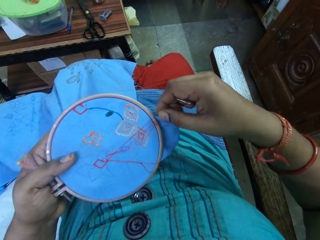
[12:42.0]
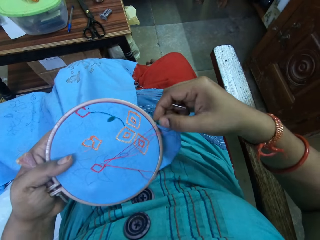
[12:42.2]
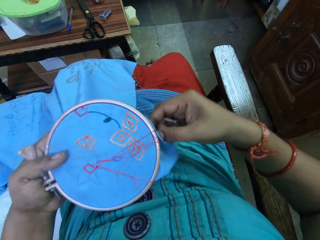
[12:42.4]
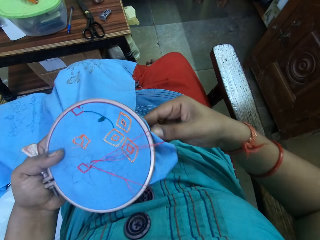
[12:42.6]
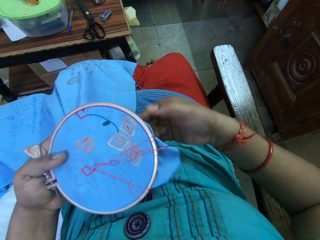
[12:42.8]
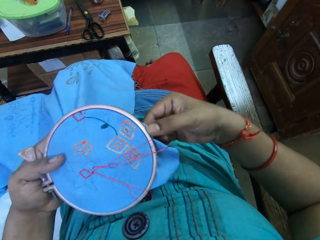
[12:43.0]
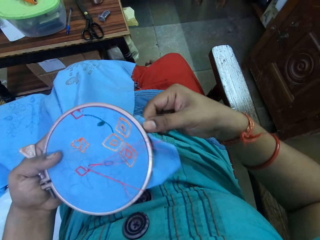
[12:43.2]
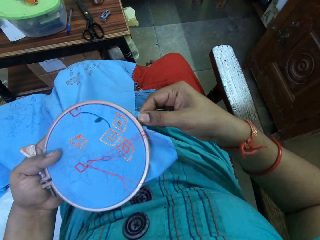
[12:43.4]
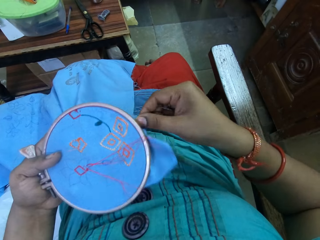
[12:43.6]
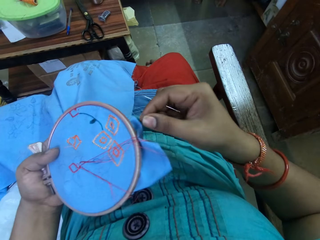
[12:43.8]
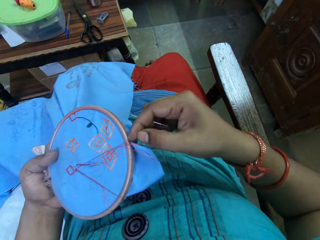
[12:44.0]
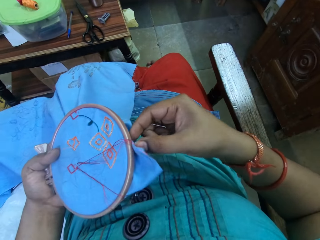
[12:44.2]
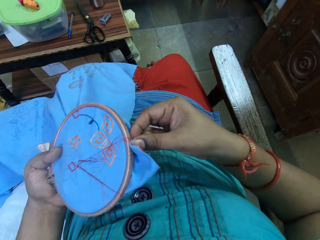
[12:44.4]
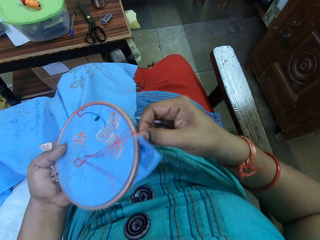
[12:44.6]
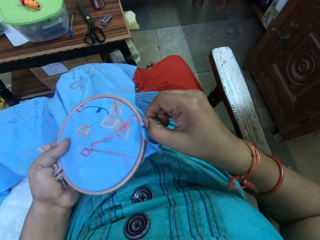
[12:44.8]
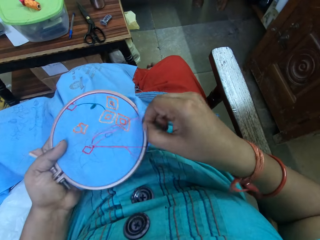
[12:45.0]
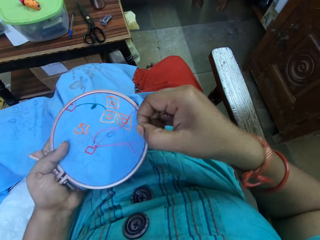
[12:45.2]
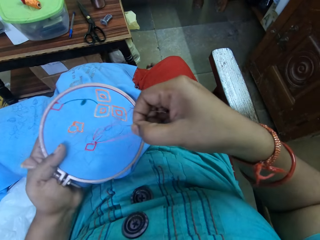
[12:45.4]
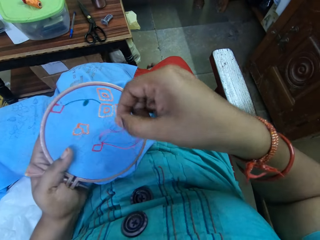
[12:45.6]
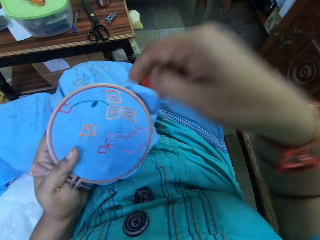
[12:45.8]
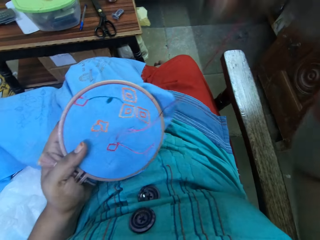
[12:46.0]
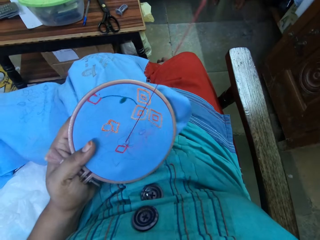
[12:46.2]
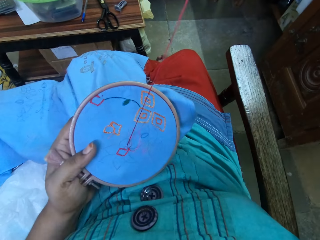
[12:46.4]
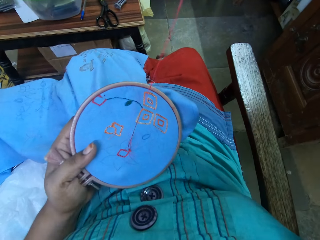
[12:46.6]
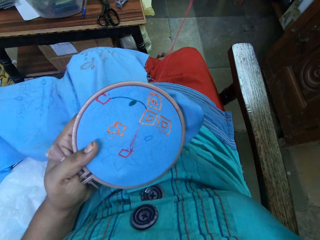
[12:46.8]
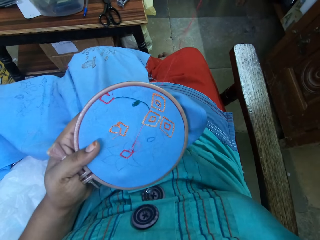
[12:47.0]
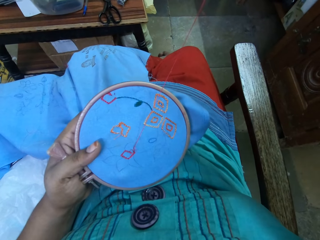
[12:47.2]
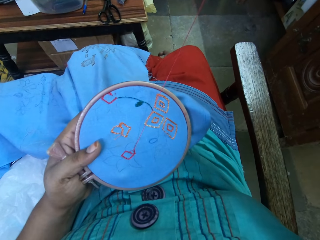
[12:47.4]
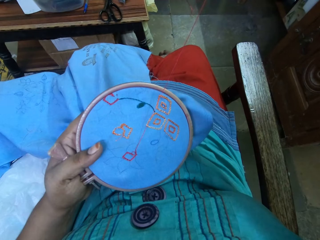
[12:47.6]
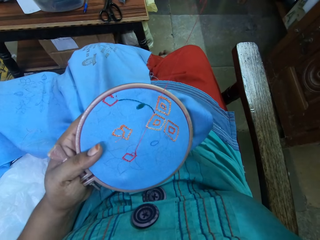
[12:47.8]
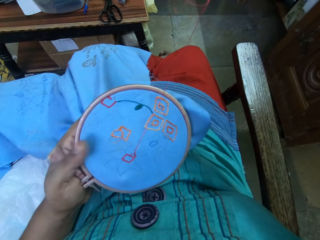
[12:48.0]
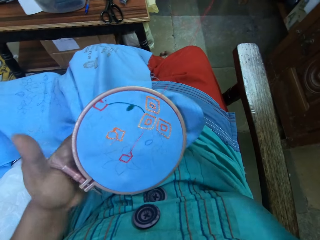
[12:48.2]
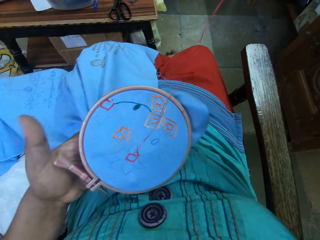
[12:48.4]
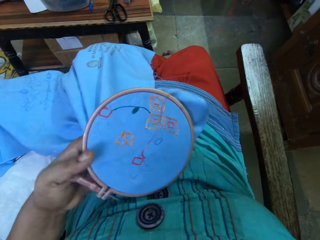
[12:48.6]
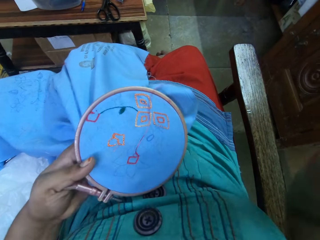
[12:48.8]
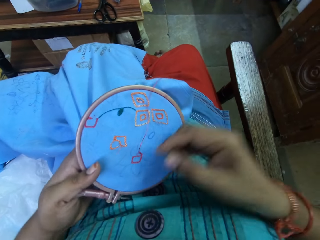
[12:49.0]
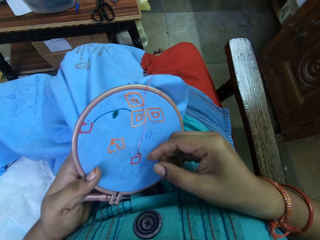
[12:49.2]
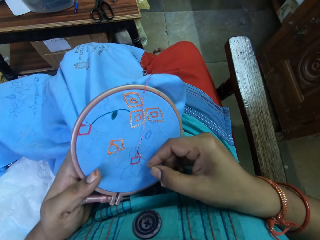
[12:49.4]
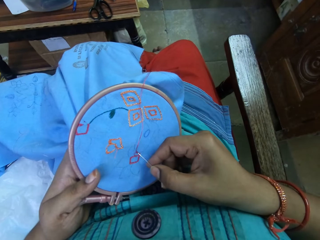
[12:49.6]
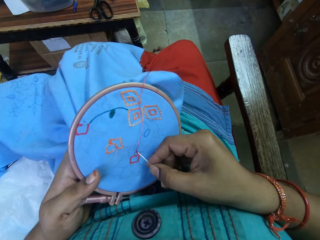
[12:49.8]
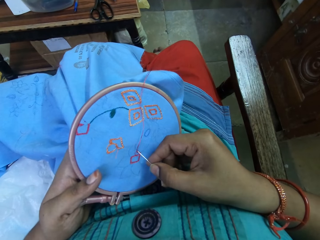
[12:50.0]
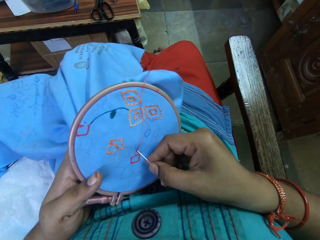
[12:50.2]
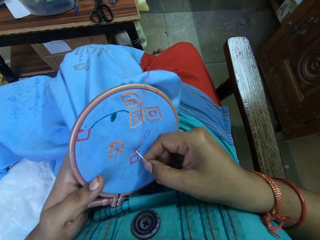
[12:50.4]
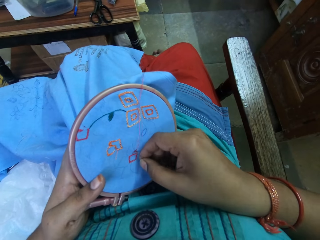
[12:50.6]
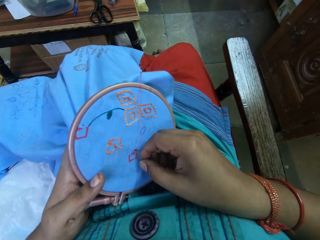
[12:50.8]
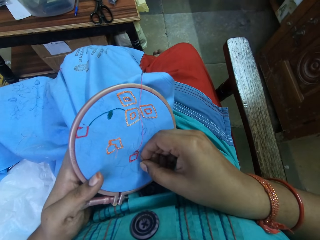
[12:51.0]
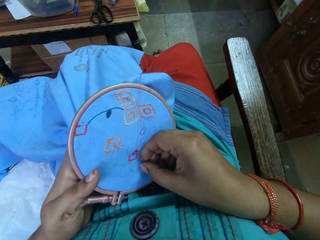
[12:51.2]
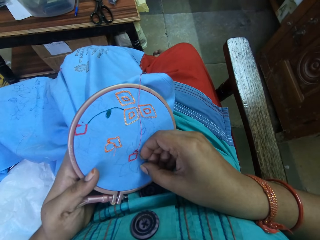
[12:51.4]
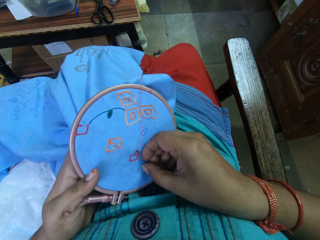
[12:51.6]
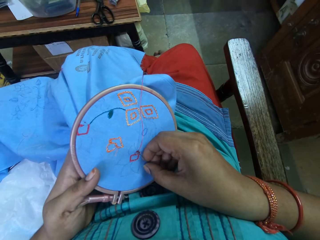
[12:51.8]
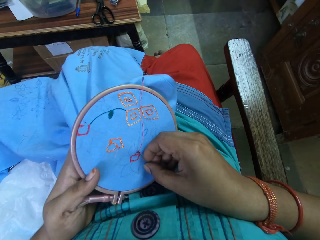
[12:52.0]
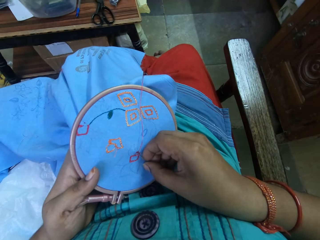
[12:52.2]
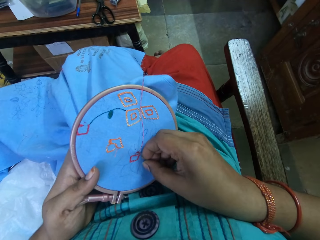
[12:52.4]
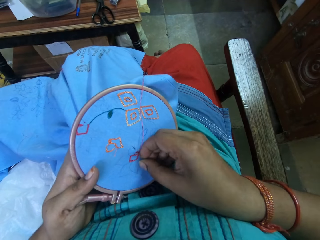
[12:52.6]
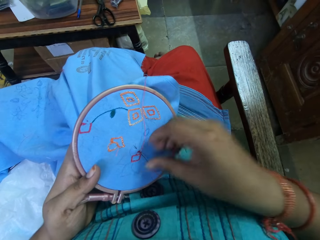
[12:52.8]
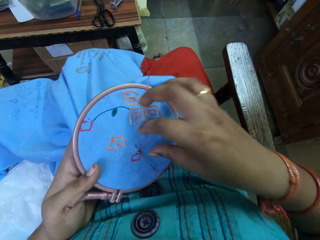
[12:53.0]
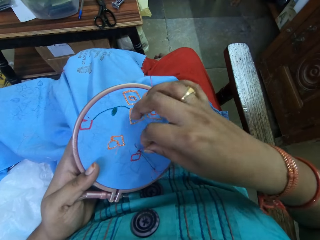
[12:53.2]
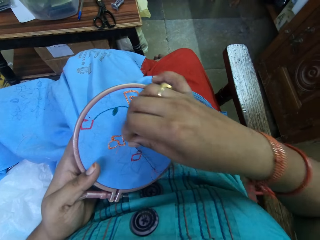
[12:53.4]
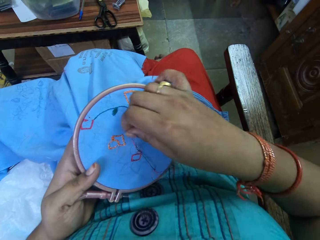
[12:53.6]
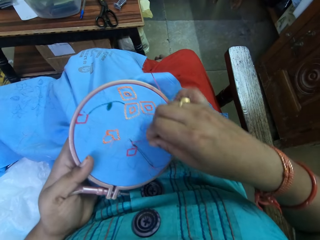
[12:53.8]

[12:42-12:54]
The camera wearer removes the thread from a piece of cloth. They pull the thread. They knit the piece of cloth.

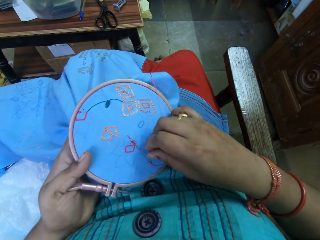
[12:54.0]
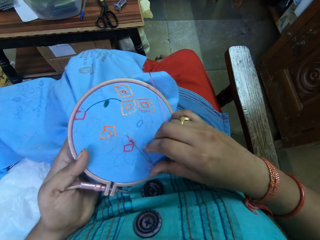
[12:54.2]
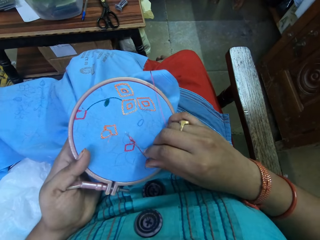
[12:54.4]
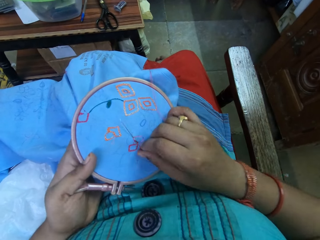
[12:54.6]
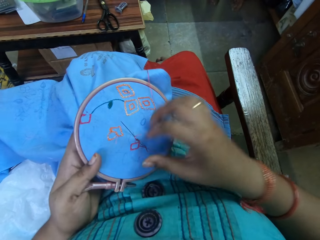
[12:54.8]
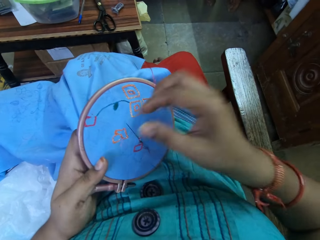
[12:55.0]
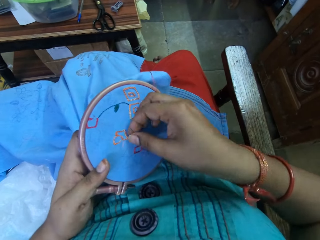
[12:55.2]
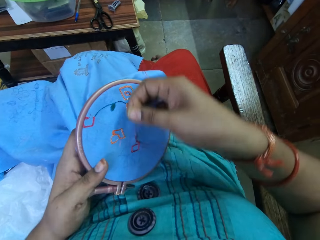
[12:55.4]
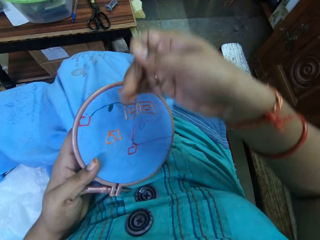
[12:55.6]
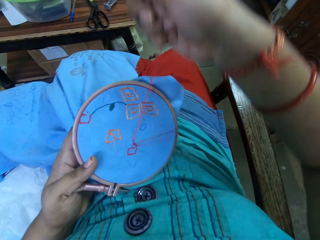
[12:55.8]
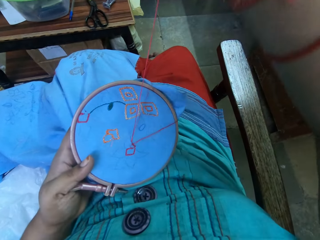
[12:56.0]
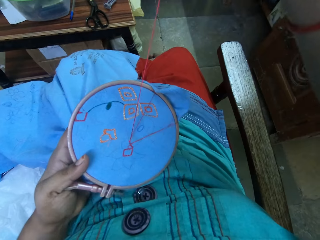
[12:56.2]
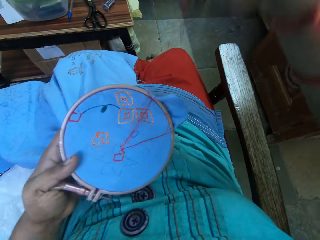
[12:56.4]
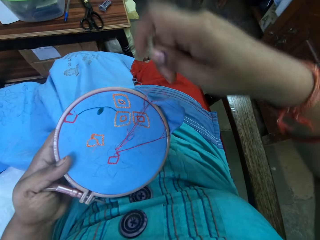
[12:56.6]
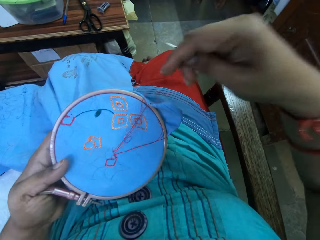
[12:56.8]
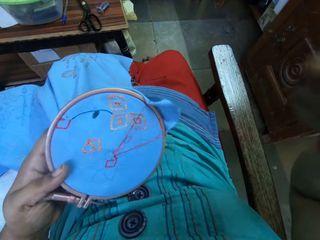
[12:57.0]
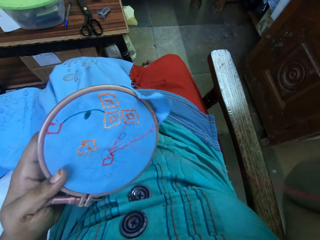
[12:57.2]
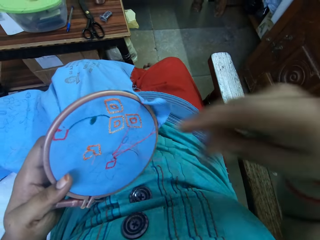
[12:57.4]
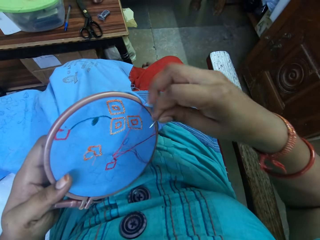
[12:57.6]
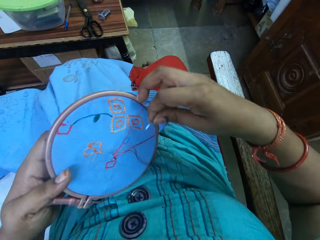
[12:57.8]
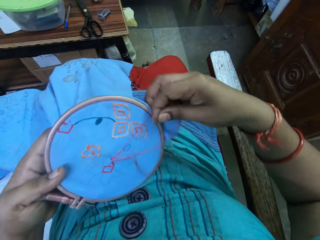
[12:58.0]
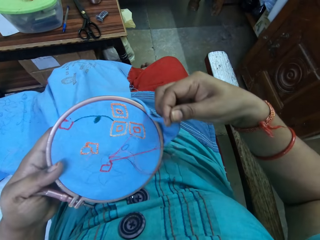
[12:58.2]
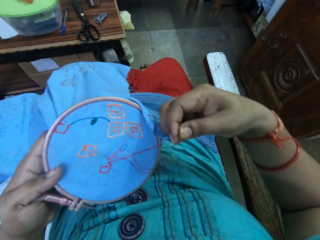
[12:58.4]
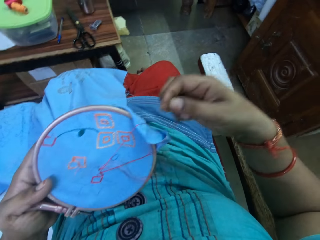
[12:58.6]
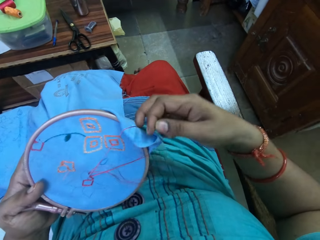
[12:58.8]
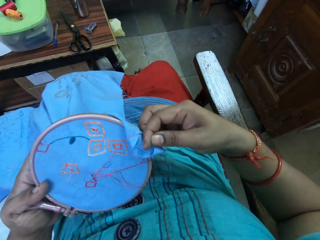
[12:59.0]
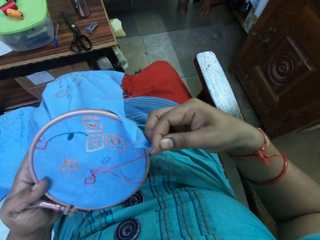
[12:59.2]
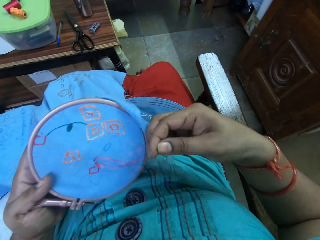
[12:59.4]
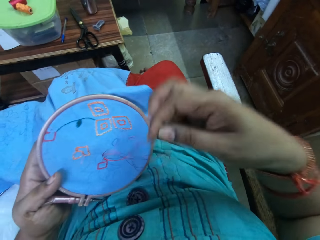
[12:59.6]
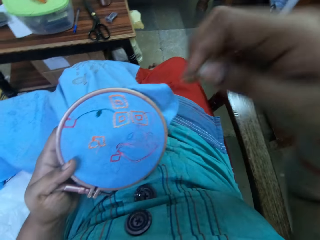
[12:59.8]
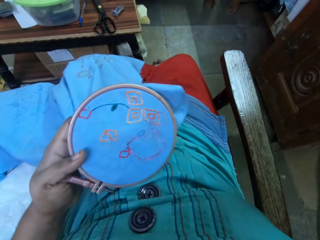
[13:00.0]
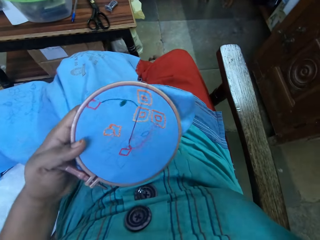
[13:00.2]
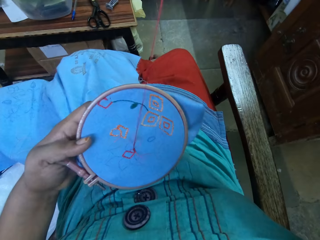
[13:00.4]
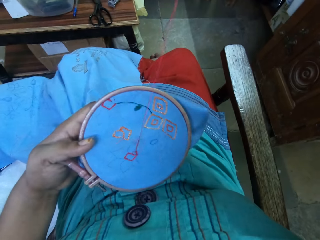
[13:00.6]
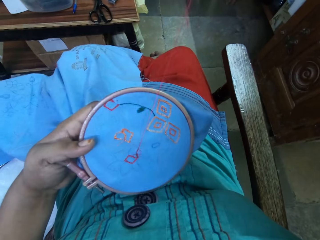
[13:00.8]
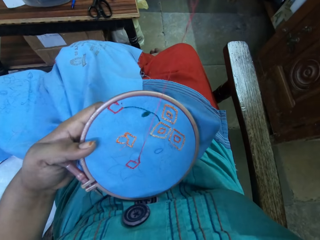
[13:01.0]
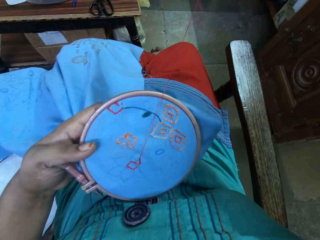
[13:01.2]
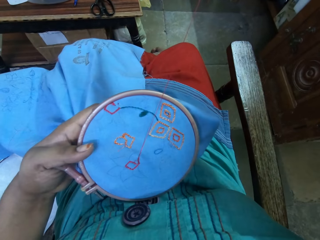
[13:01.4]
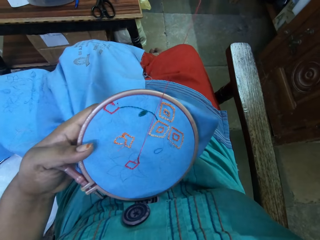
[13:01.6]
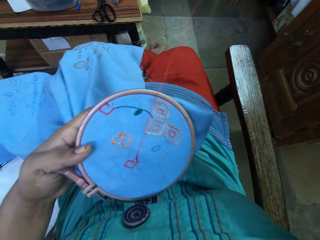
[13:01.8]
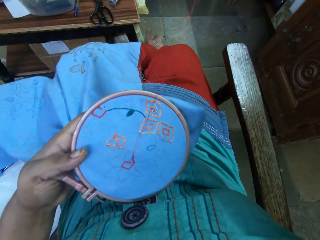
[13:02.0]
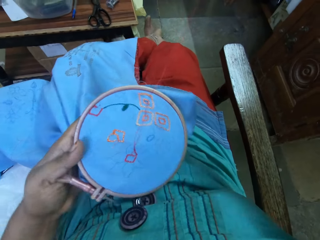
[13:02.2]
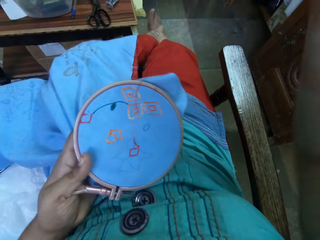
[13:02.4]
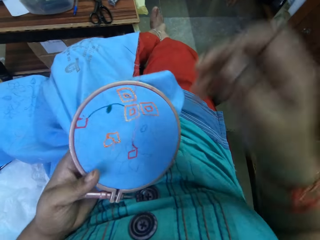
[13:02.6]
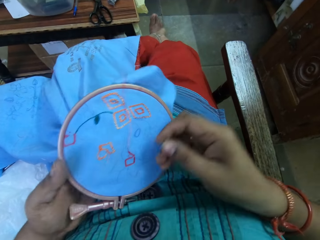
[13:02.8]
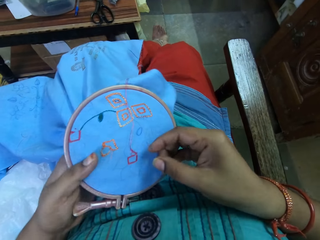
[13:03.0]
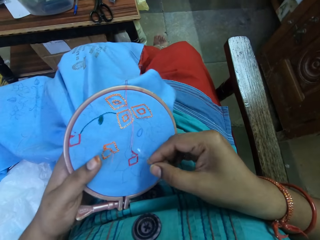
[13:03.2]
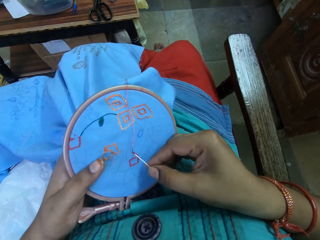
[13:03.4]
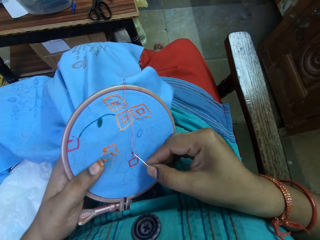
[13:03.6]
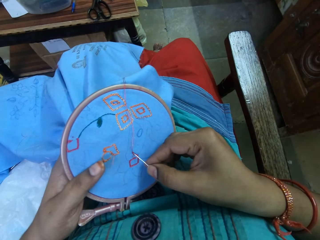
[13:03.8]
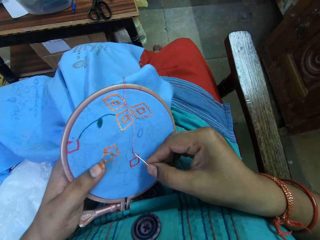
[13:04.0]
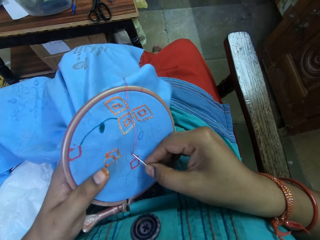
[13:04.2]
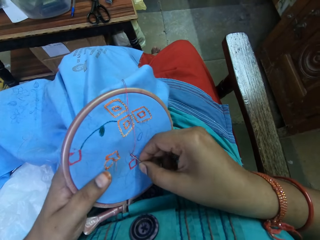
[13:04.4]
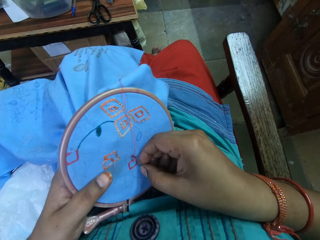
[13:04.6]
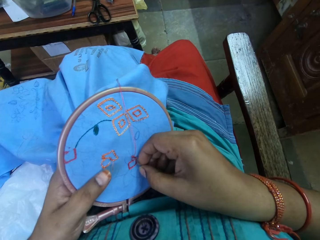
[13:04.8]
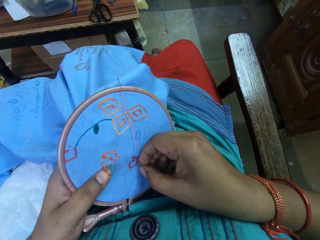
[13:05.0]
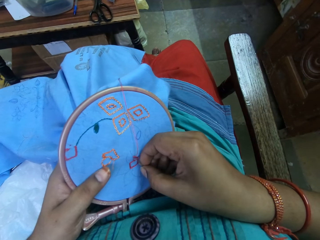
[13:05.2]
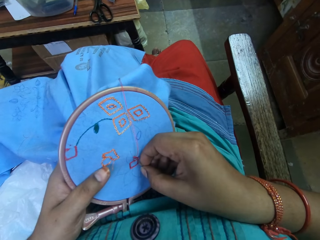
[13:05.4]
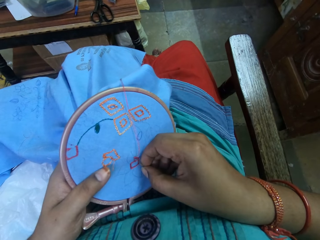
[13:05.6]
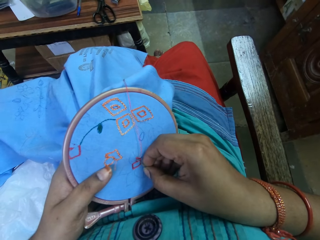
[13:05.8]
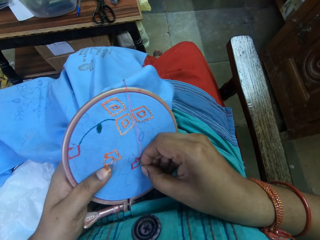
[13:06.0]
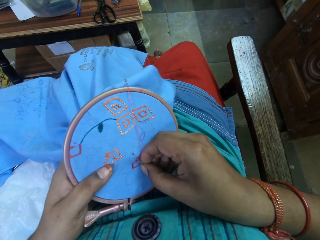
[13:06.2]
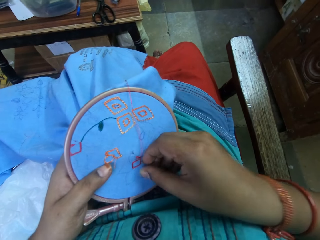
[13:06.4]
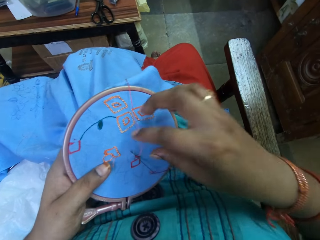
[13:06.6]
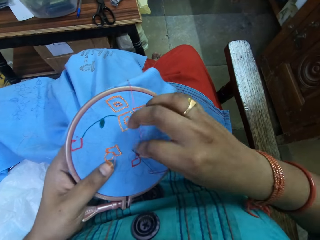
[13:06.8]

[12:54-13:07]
The camera wearer pulls the thread. They remove the thread from a piece of cloth. They knit the piece of cloth.
